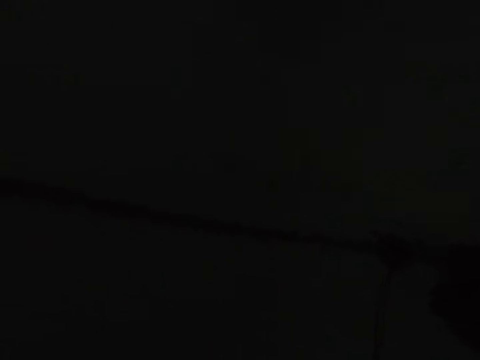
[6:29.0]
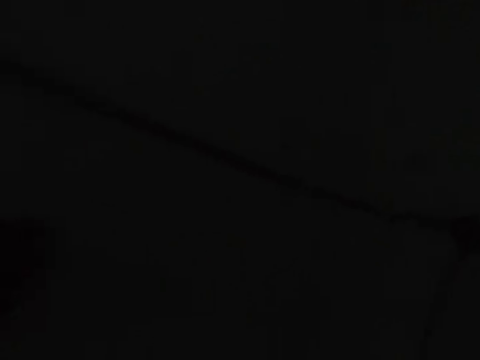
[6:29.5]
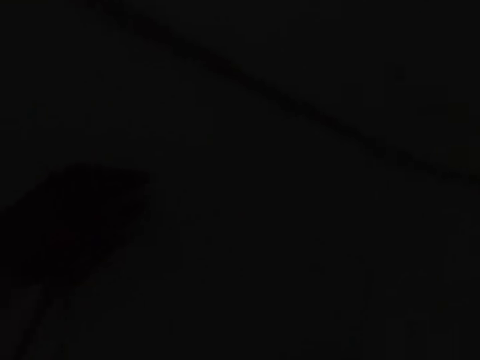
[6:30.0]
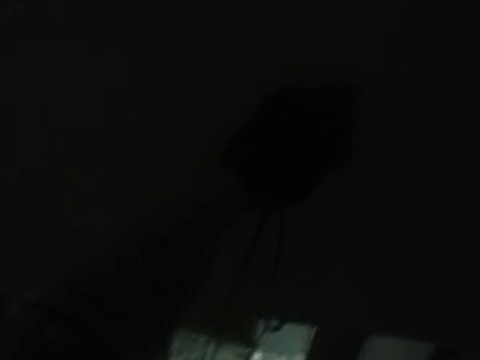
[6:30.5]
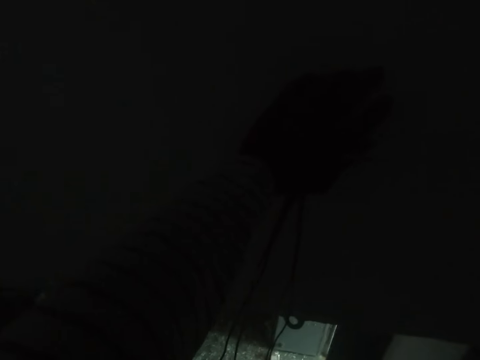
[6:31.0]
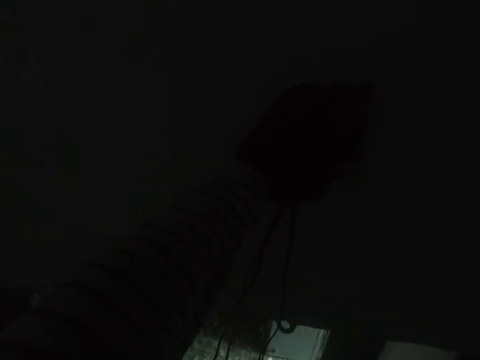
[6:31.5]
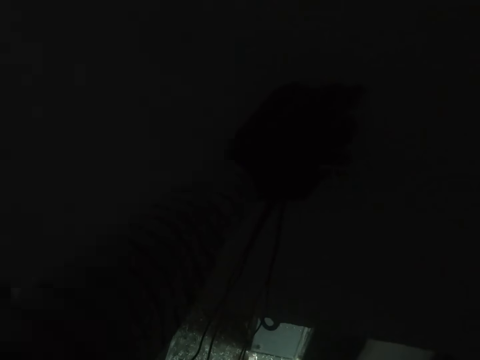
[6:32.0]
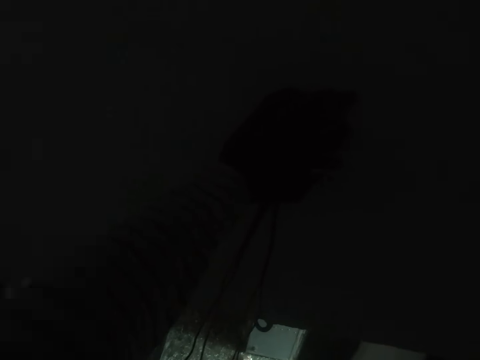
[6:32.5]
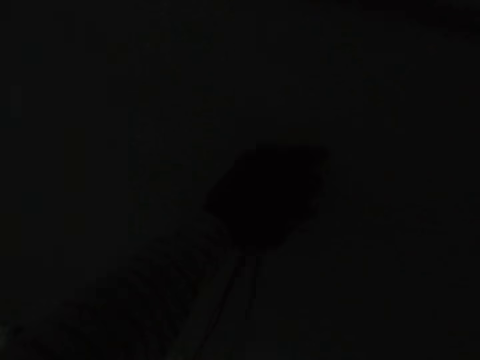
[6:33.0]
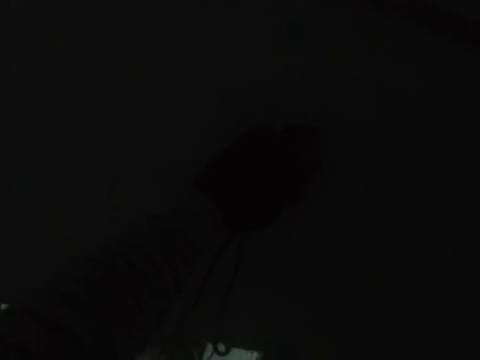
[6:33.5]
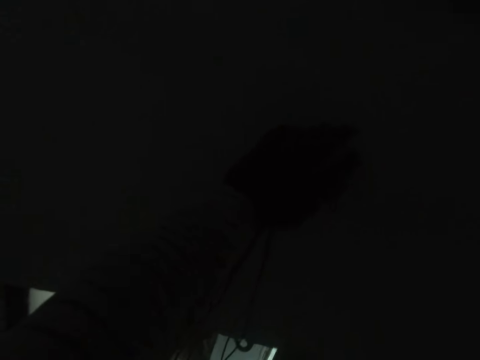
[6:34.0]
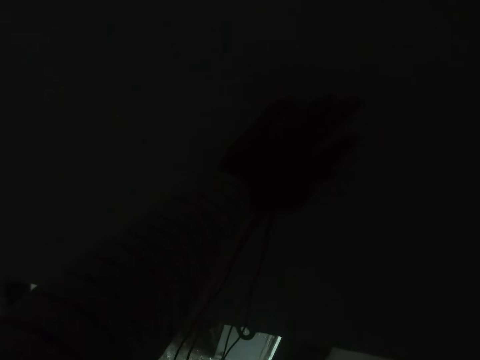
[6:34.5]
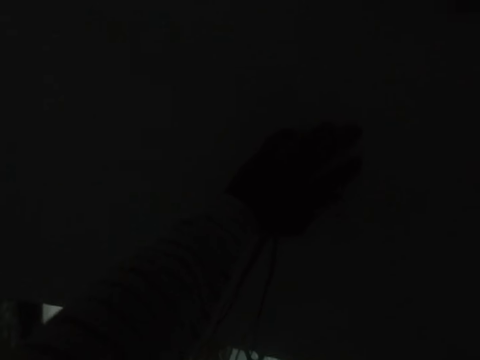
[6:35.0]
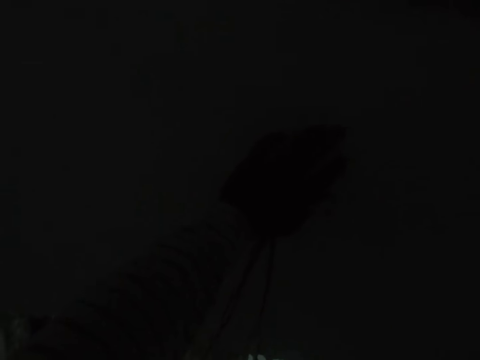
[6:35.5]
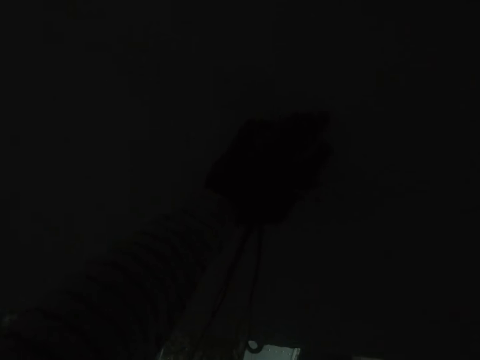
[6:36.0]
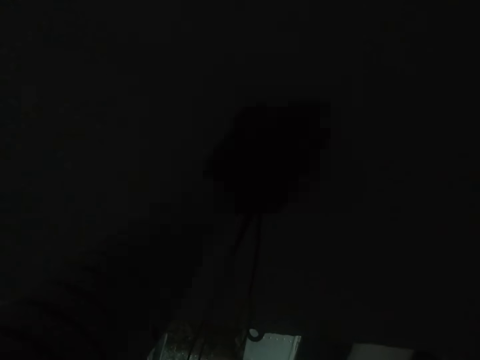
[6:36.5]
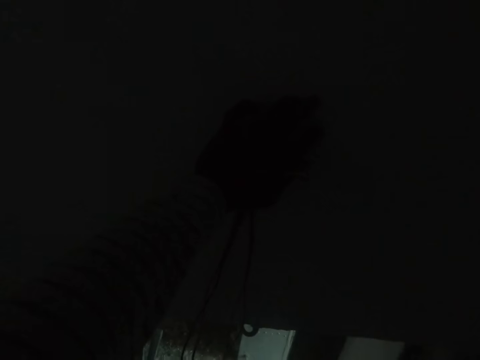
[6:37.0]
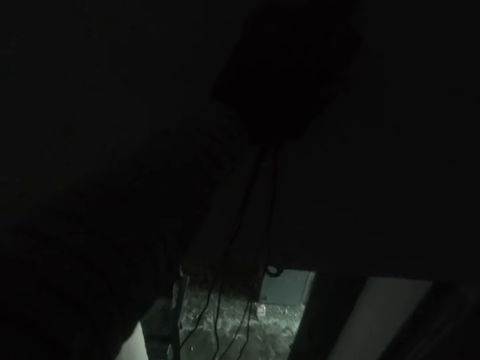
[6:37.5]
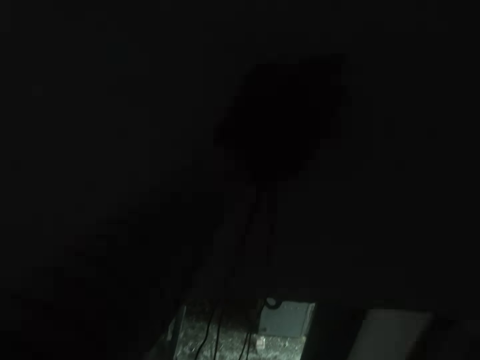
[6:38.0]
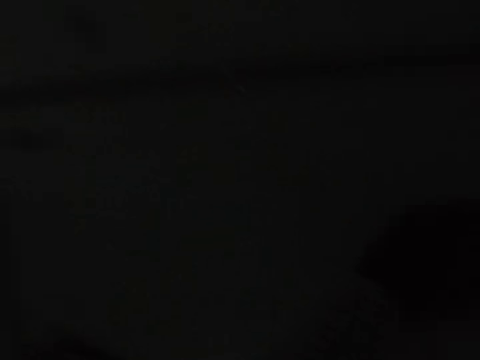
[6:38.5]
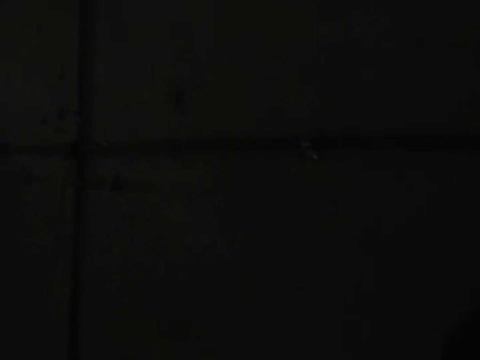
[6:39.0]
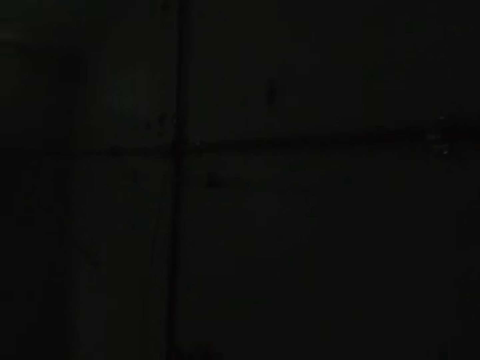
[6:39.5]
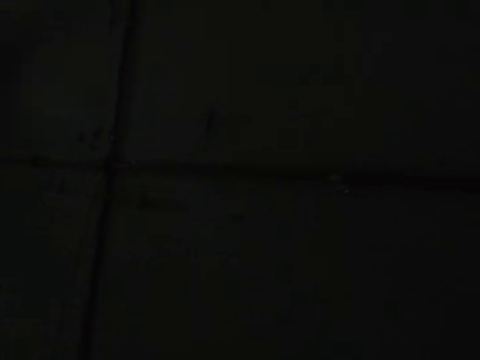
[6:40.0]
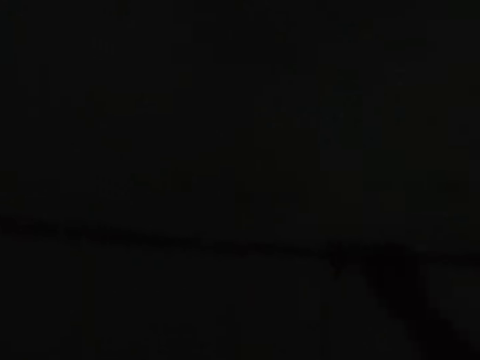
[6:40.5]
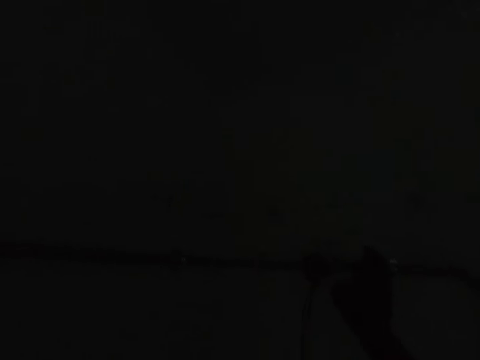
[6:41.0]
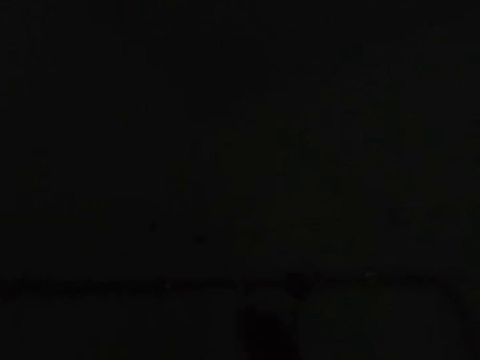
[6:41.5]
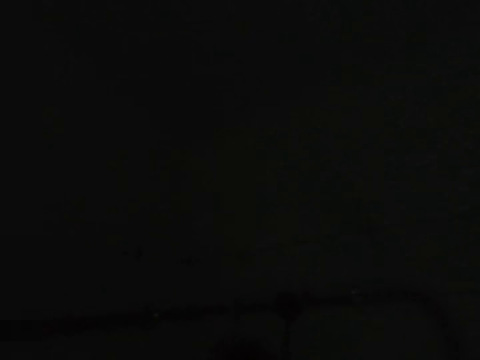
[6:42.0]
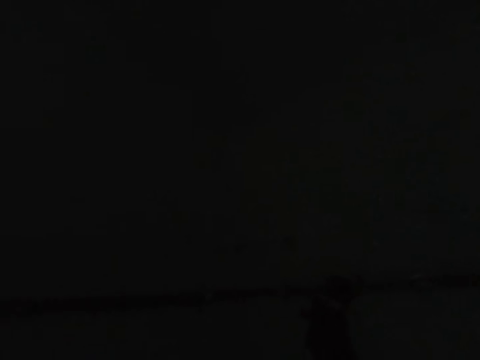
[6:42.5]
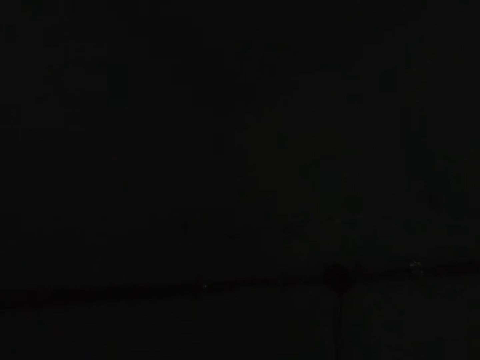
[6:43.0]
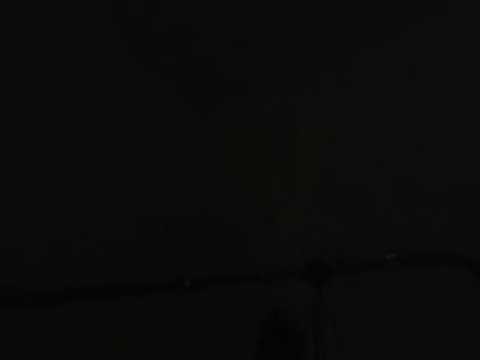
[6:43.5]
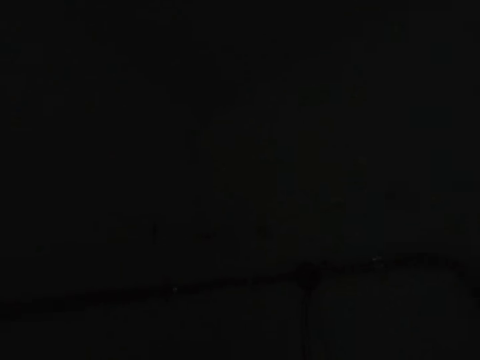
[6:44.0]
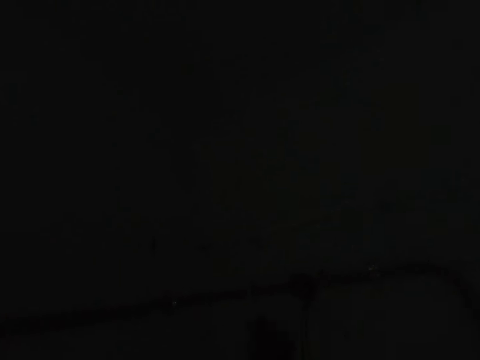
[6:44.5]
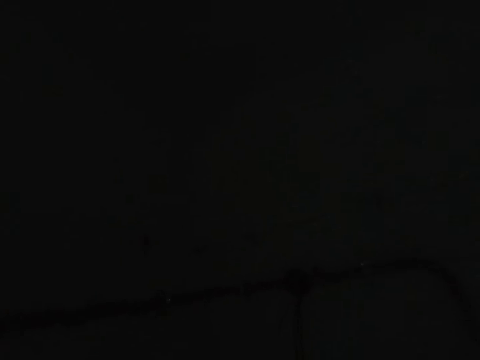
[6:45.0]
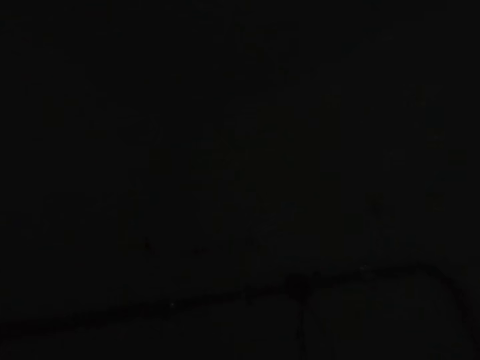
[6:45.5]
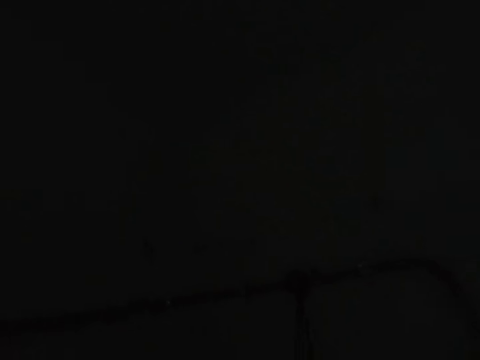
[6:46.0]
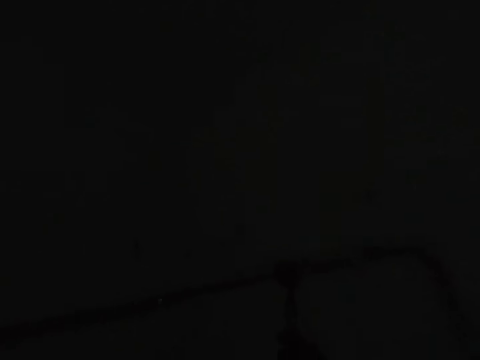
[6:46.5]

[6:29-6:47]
The camera wearer holds something on his hand. He looks around. He rubs the wall.

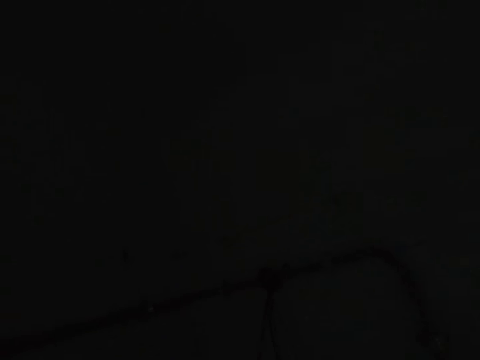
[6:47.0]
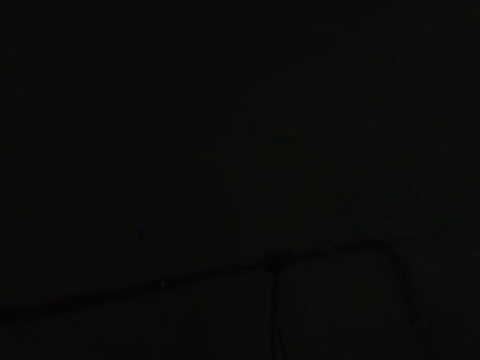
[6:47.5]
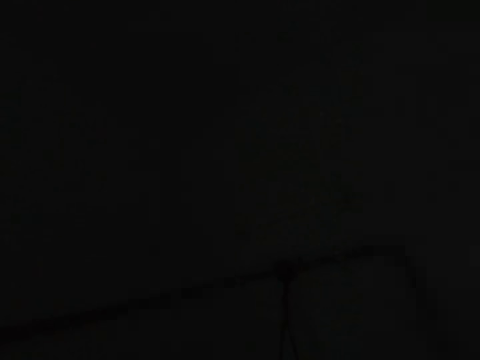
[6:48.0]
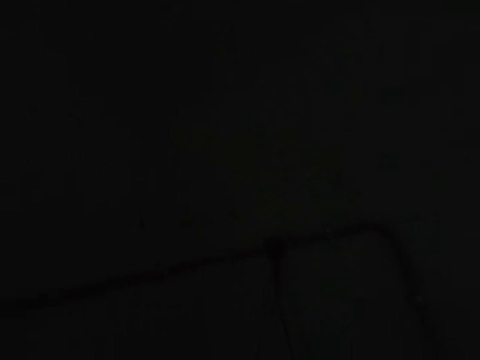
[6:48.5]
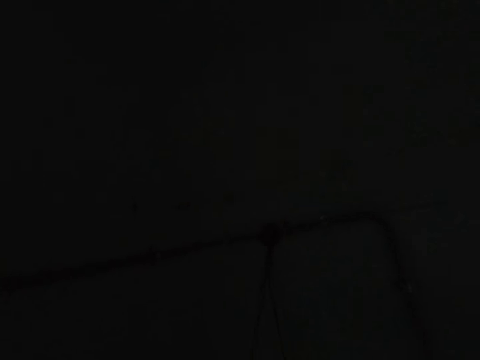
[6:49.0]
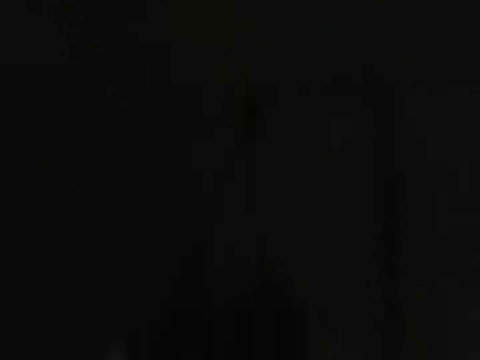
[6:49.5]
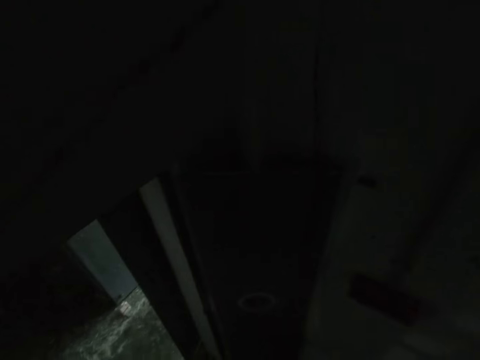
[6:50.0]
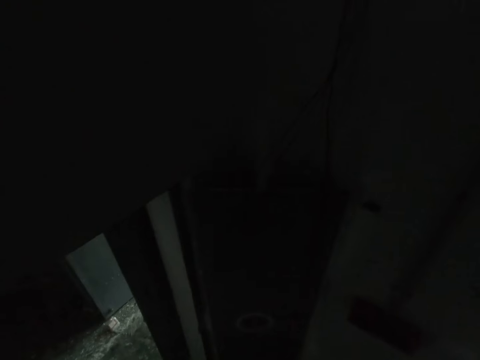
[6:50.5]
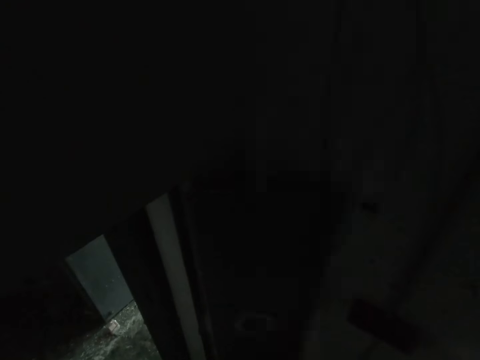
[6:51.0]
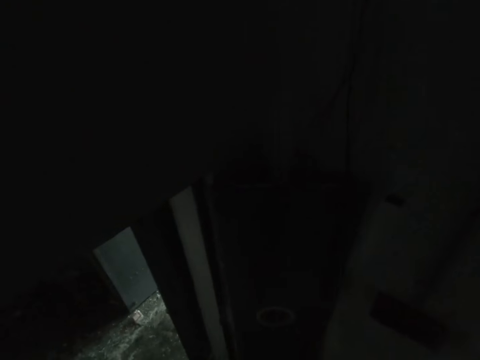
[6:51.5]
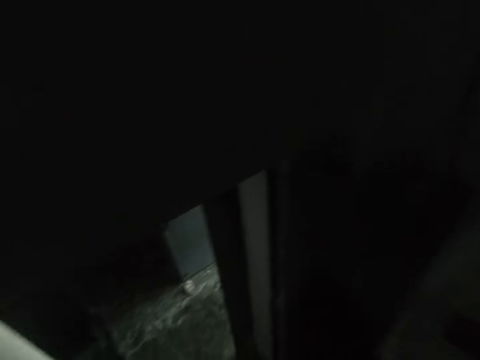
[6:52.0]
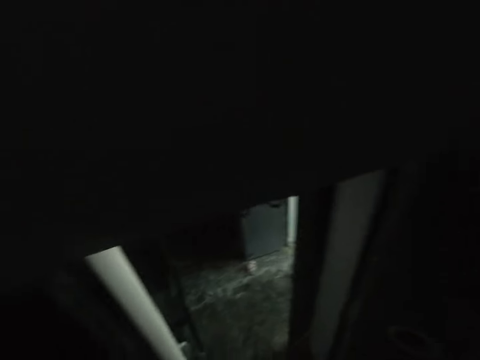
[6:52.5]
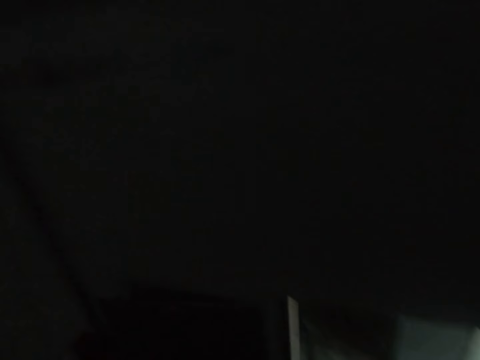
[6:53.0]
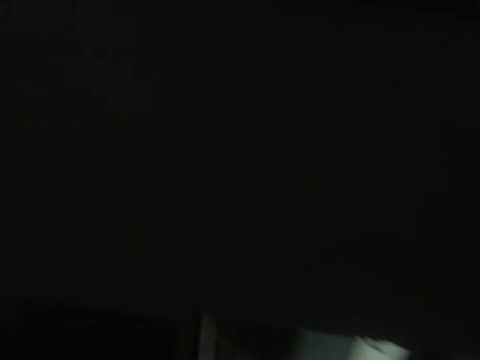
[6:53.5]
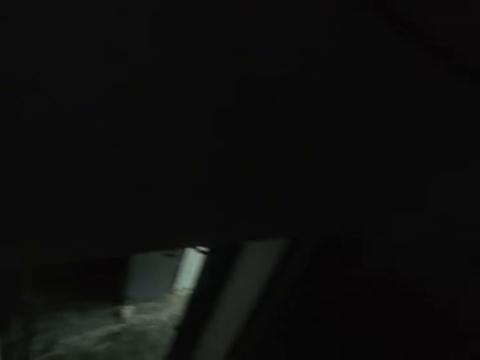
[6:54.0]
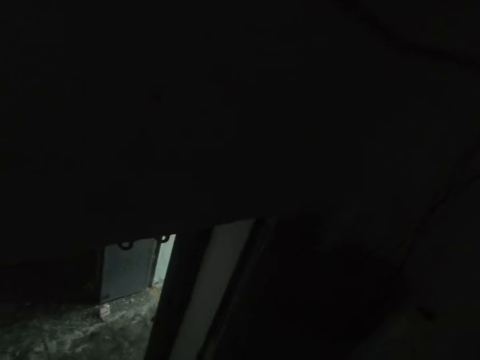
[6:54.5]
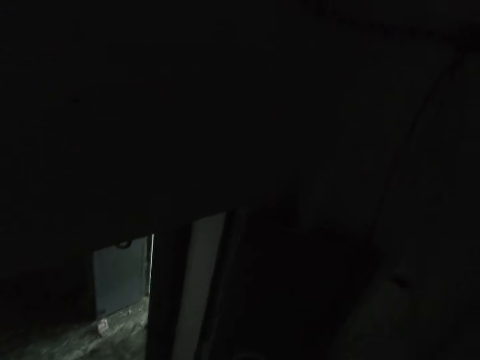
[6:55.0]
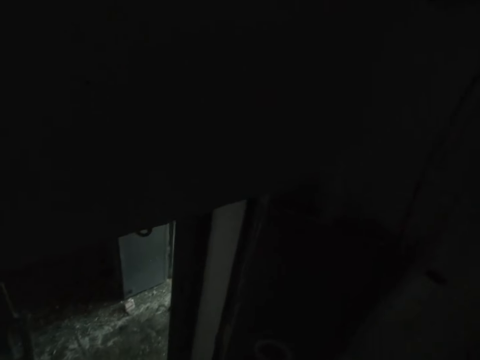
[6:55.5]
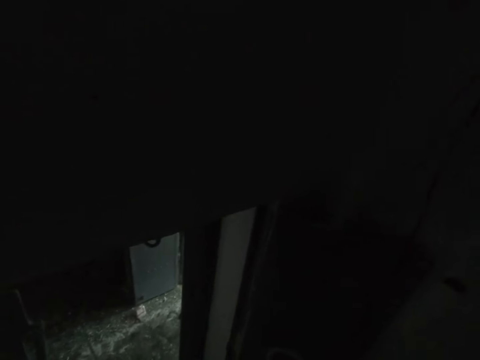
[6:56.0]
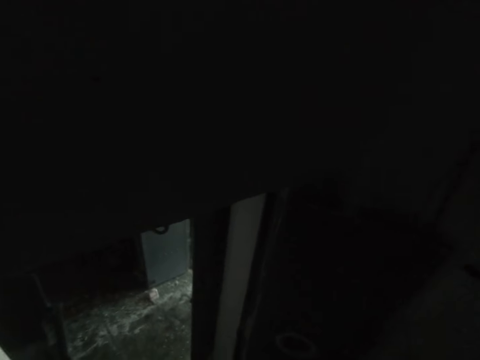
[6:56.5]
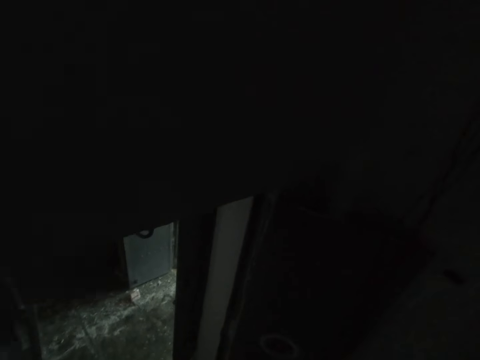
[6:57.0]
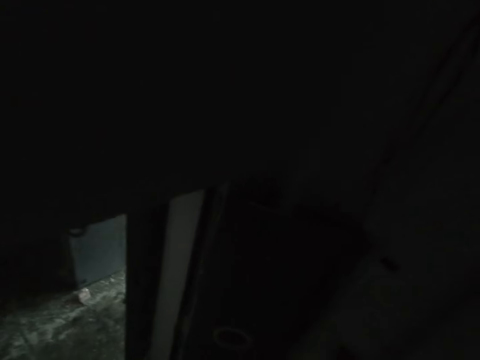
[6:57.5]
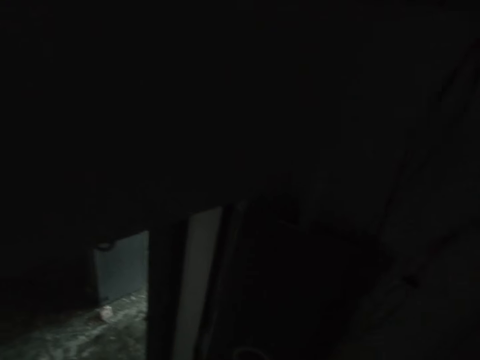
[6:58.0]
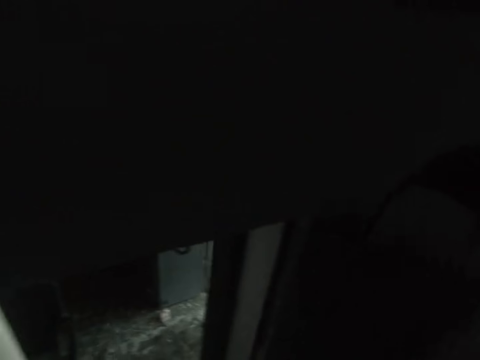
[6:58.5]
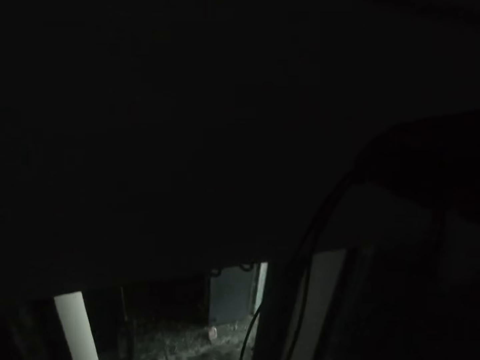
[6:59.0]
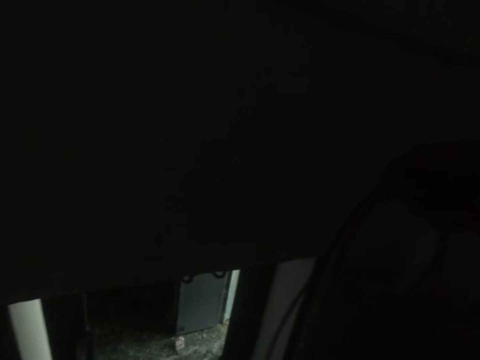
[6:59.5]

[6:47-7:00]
The camera wearer looks around.
